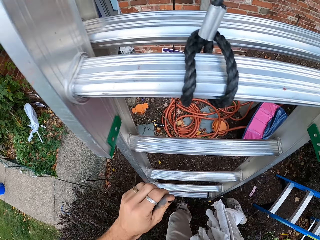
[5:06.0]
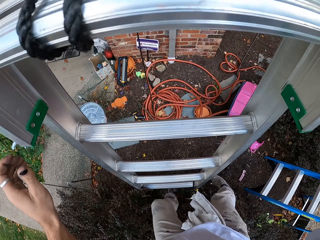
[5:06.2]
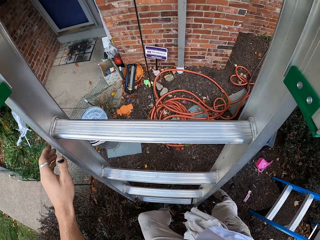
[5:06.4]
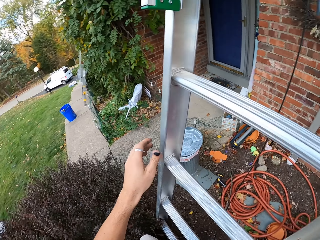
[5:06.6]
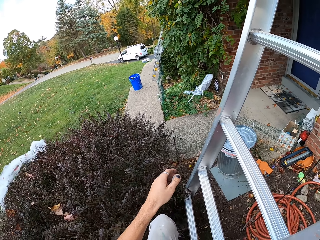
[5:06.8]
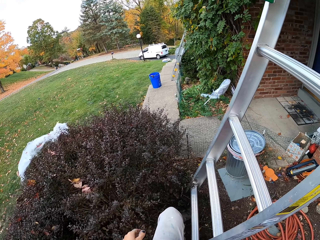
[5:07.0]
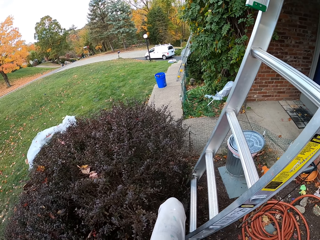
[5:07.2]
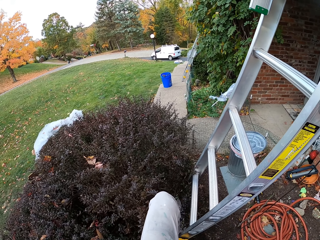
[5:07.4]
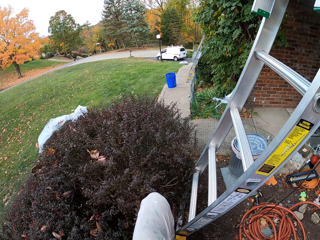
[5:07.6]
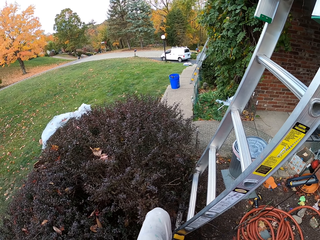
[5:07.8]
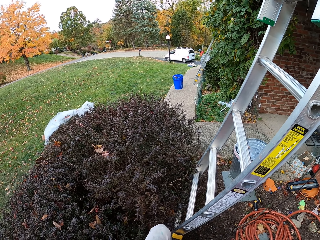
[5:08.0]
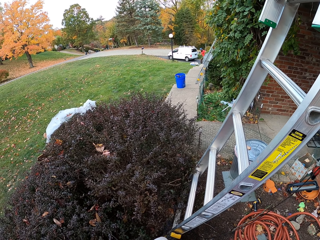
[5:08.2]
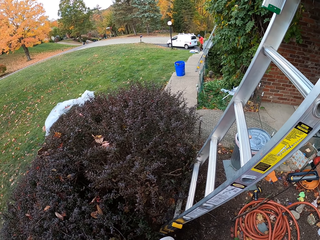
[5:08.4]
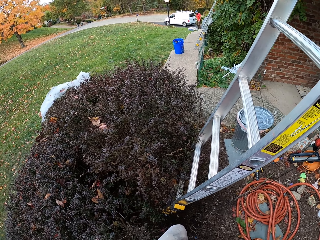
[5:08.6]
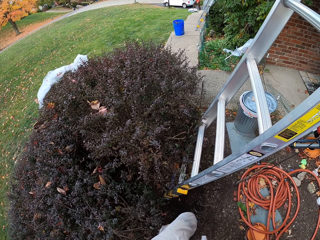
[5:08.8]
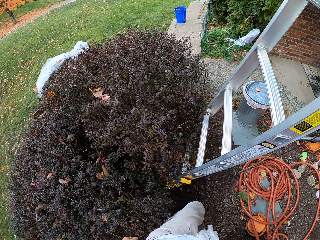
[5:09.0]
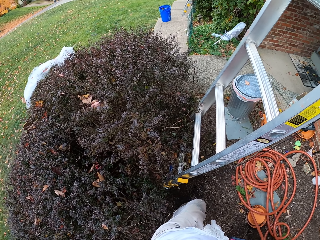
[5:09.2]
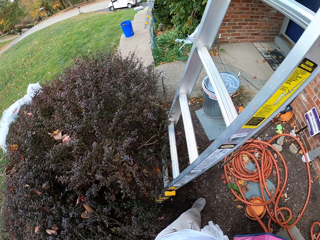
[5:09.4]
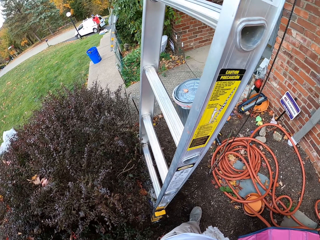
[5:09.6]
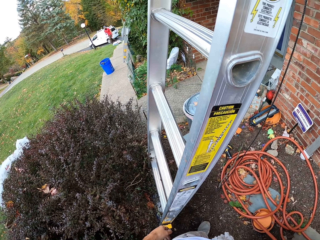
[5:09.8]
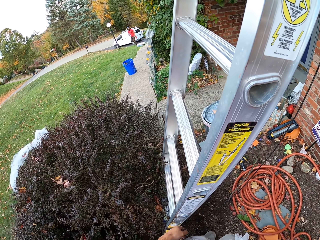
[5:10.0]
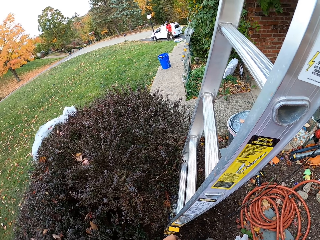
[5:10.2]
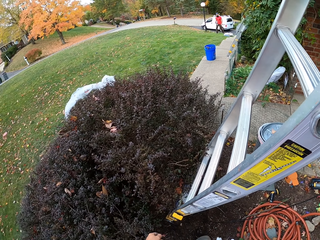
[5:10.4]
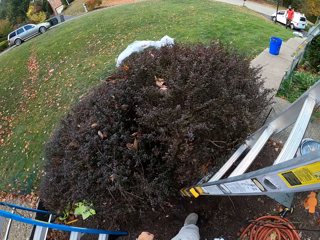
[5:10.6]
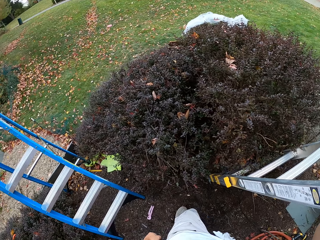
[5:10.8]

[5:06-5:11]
The camera wearer stares at the car on the road. They look around the compound.
